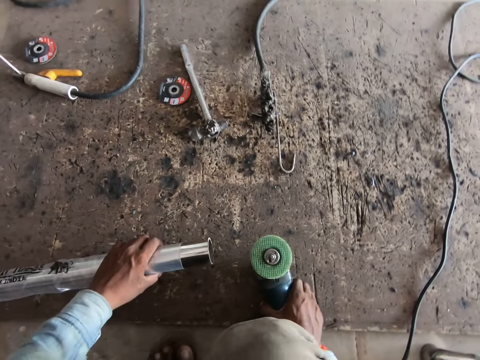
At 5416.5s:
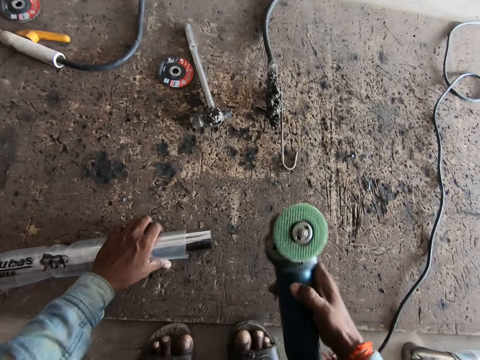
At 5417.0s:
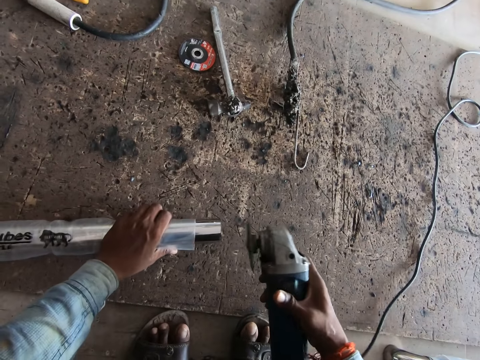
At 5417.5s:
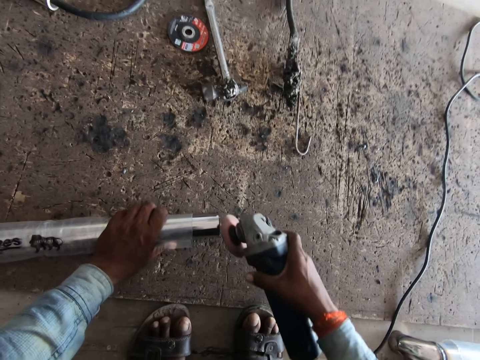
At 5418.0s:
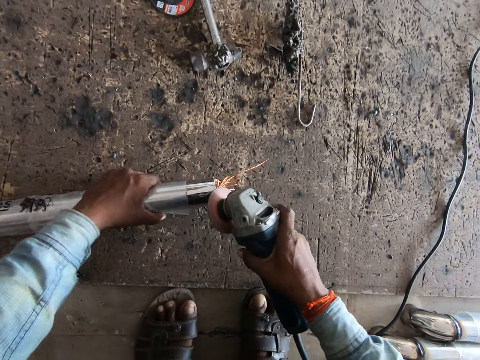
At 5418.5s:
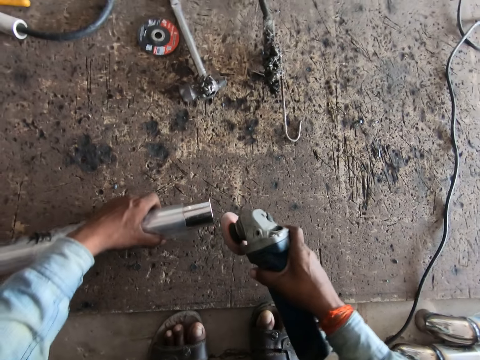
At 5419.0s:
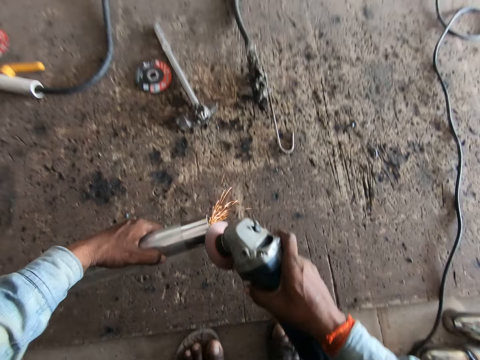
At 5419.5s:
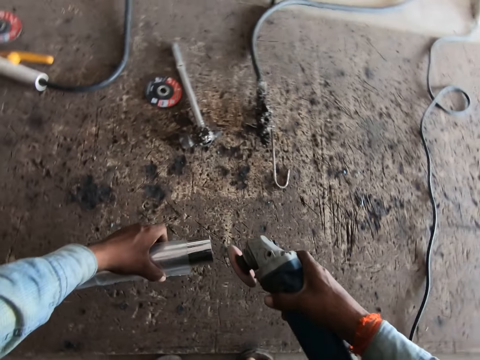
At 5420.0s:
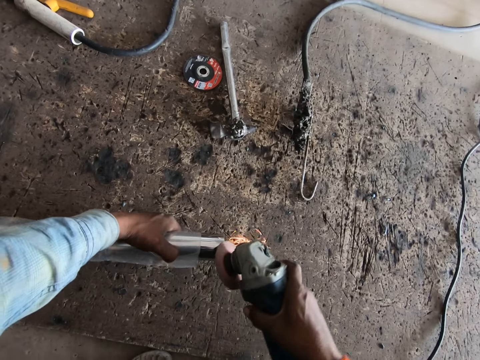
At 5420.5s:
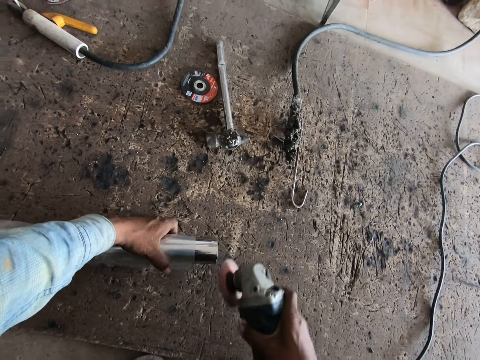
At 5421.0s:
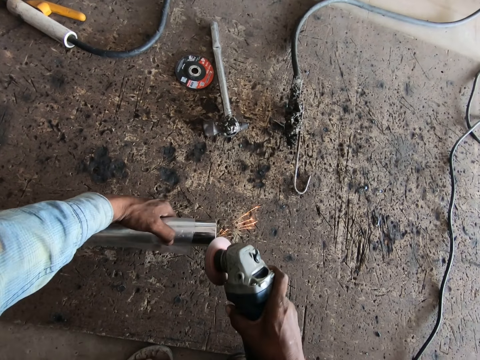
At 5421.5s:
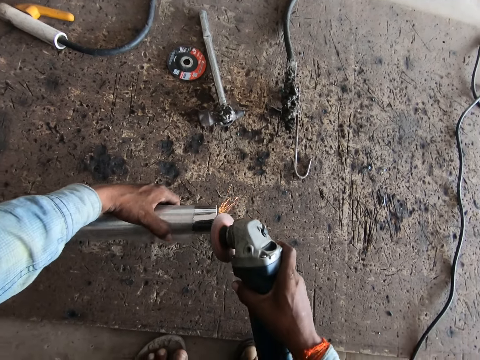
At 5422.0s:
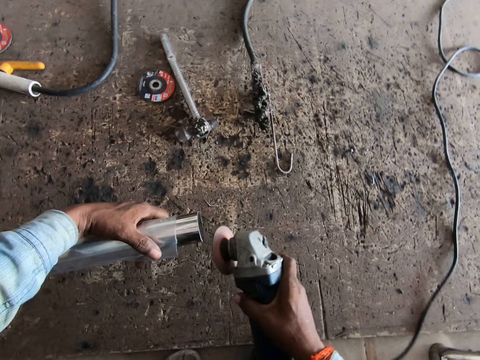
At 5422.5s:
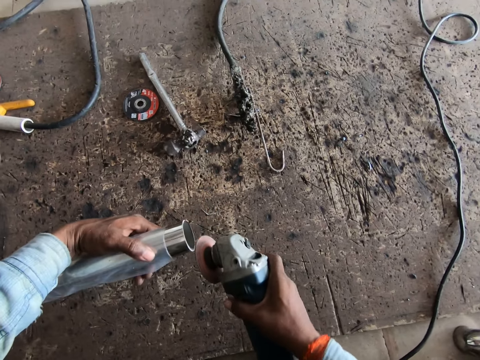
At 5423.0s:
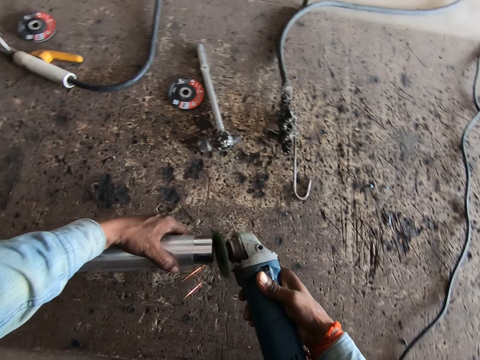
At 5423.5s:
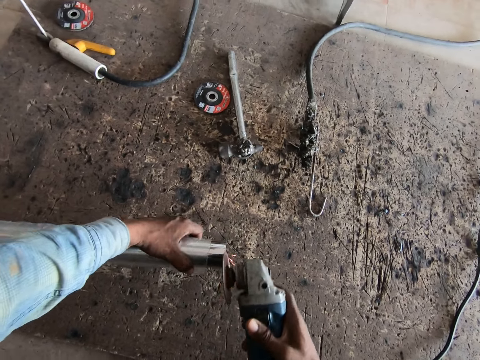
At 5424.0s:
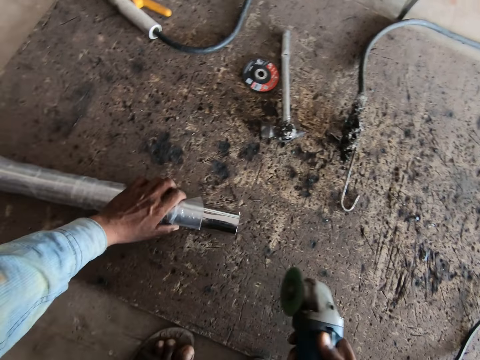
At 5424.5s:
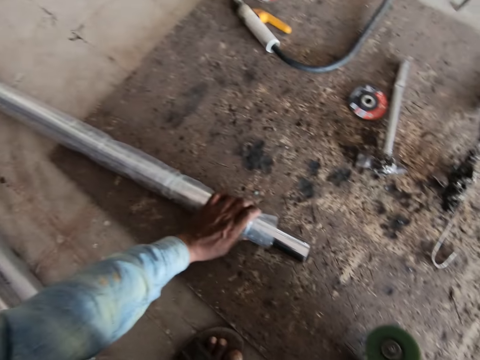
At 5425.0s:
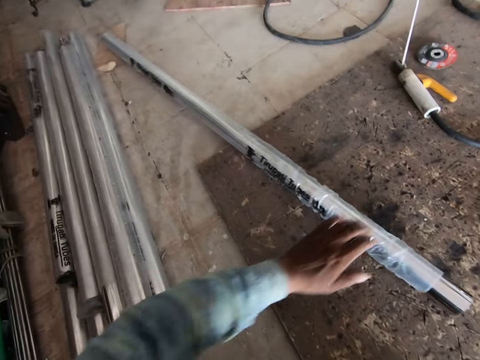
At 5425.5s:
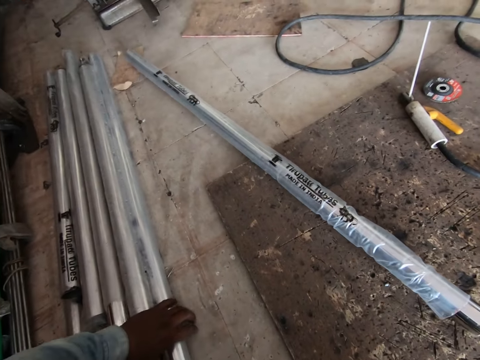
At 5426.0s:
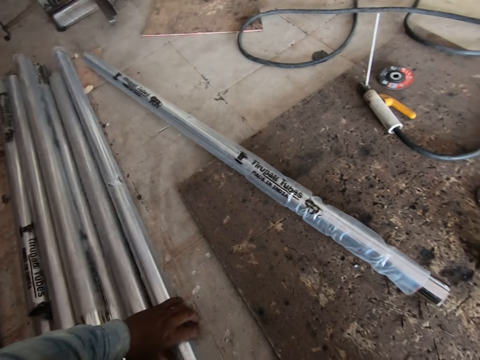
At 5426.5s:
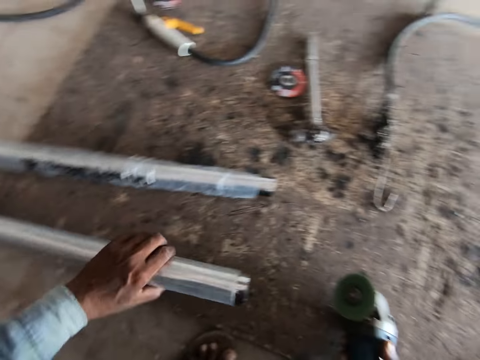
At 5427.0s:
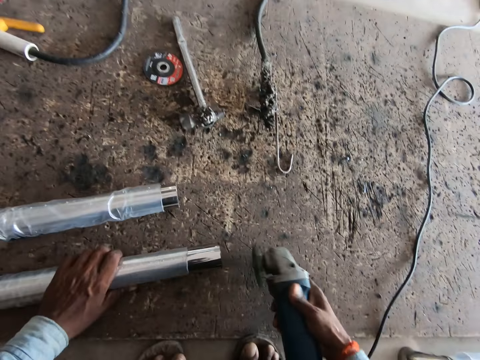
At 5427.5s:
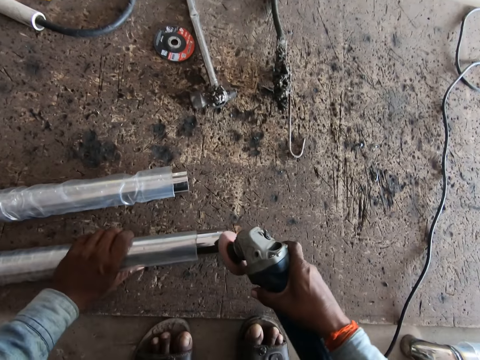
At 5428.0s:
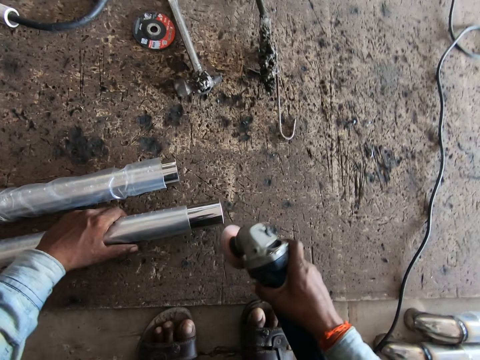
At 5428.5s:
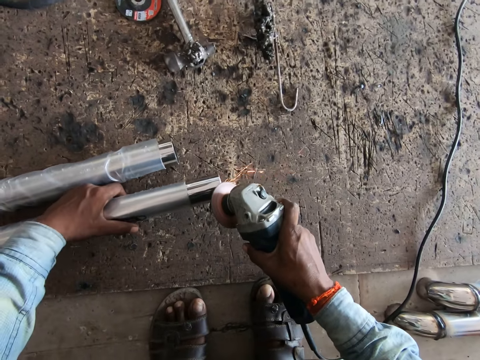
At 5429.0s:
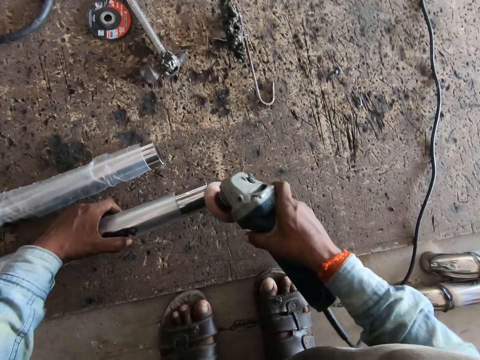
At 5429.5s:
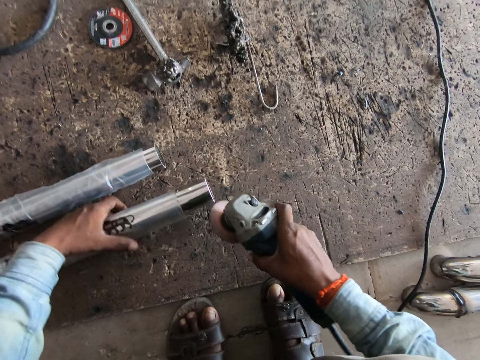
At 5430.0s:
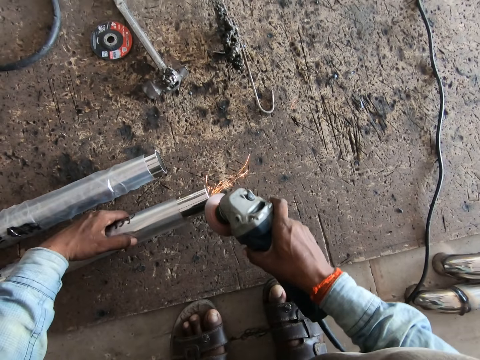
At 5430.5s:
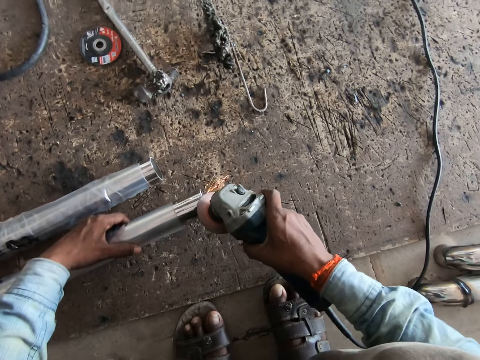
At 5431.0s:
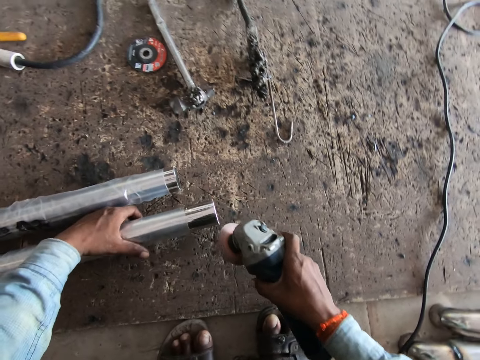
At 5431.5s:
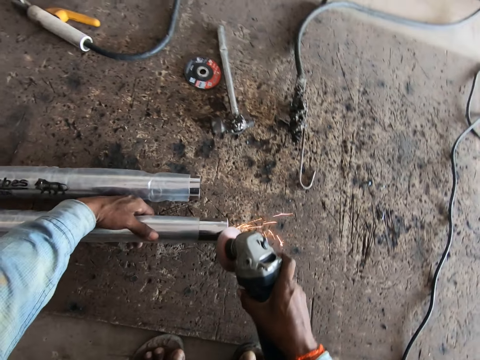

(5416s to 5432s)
The camera wearer picks up a metal pipe. He picks up the grinding machine from the floor with his right hand. He sands the railing with the grinding machine in his right hand. He moves the railing on the floor with his left hand. He places the metal pipe down. He picks up a metal pipe. He moves the railings on the floor with his left hand. He moves the railing on the floor with his left hand. He sands the railing with the grinding machine in his right hand.

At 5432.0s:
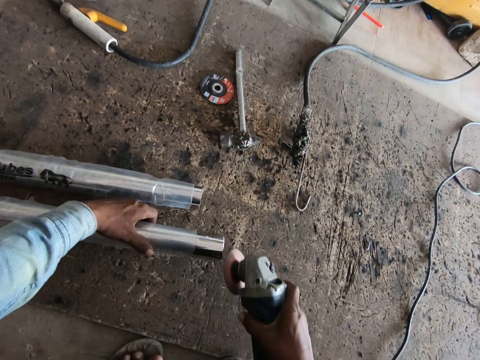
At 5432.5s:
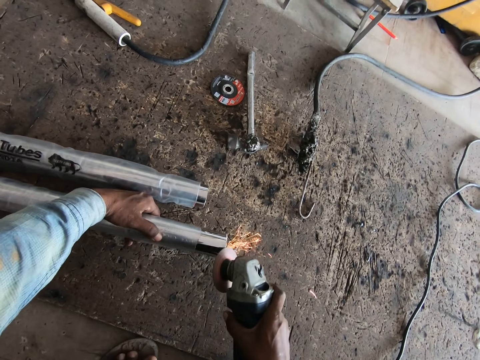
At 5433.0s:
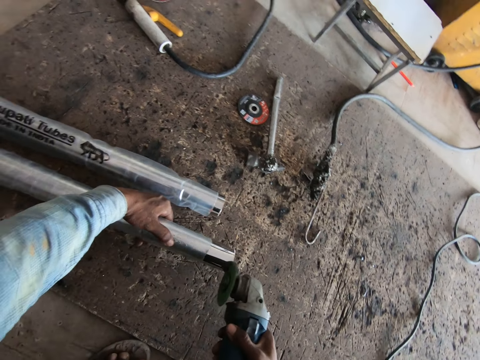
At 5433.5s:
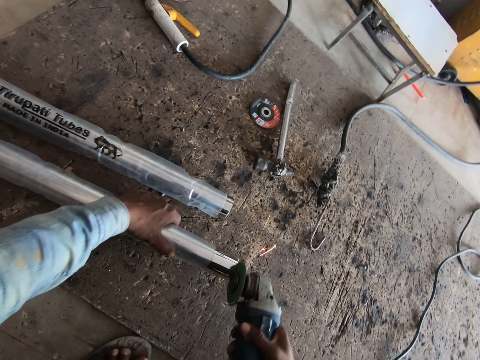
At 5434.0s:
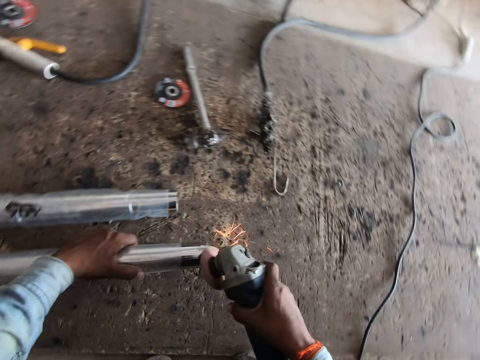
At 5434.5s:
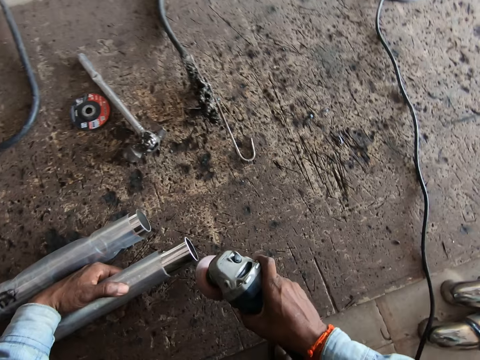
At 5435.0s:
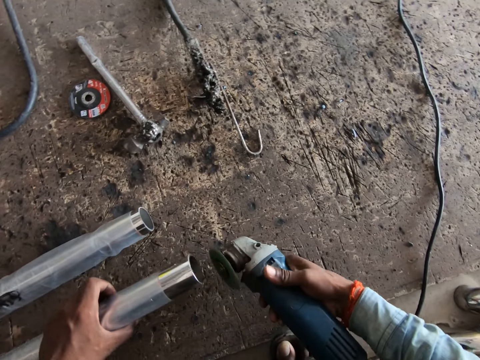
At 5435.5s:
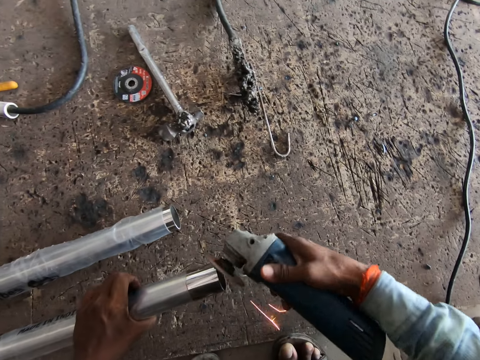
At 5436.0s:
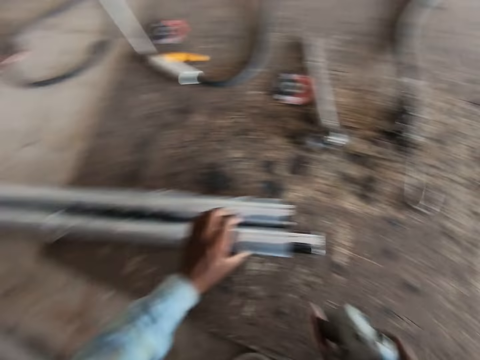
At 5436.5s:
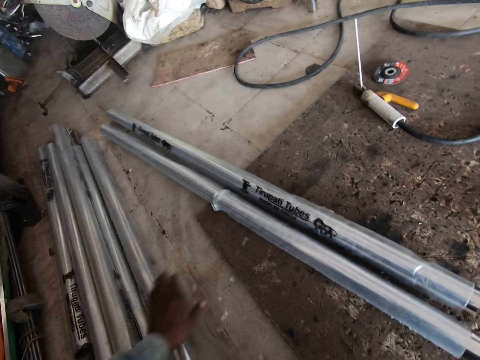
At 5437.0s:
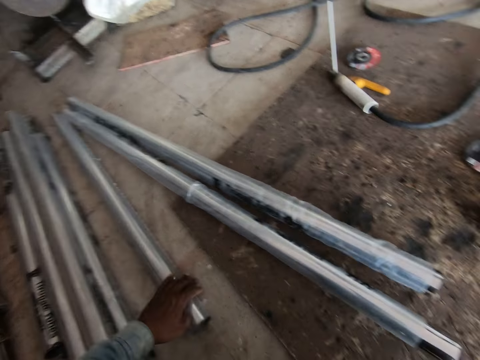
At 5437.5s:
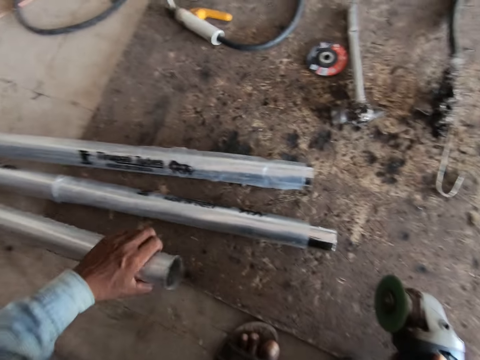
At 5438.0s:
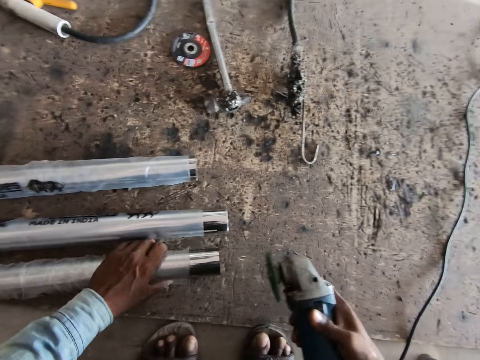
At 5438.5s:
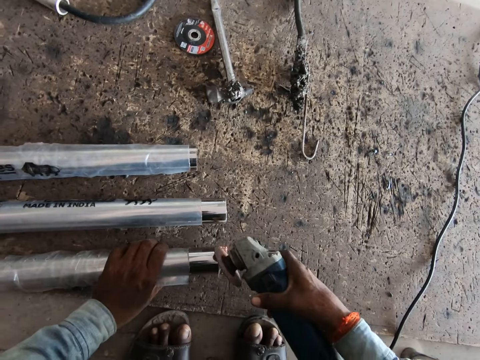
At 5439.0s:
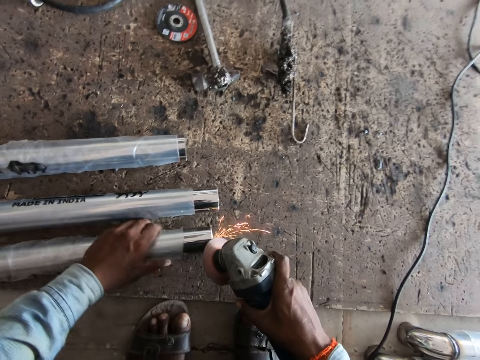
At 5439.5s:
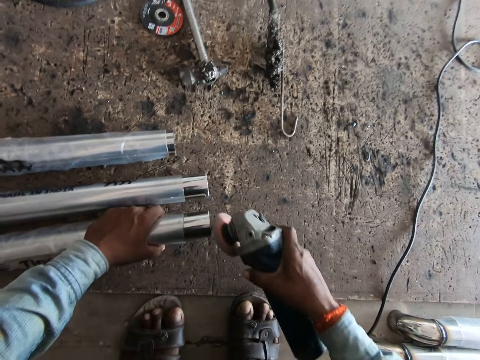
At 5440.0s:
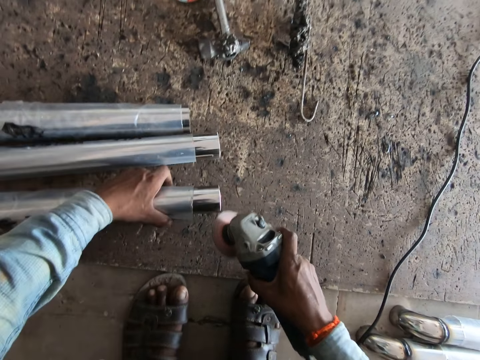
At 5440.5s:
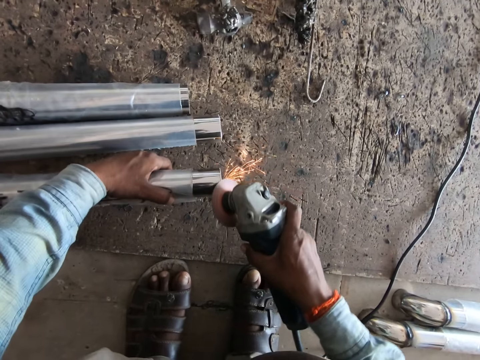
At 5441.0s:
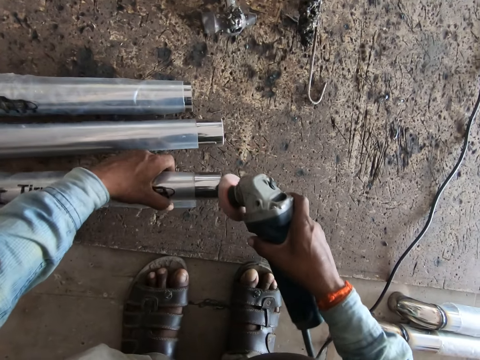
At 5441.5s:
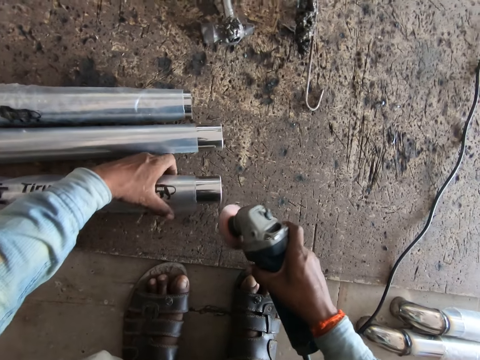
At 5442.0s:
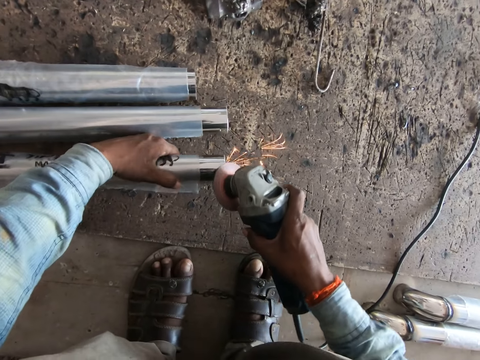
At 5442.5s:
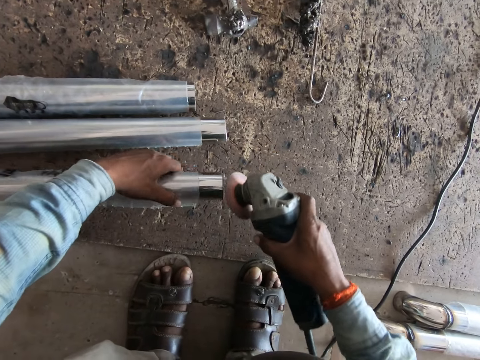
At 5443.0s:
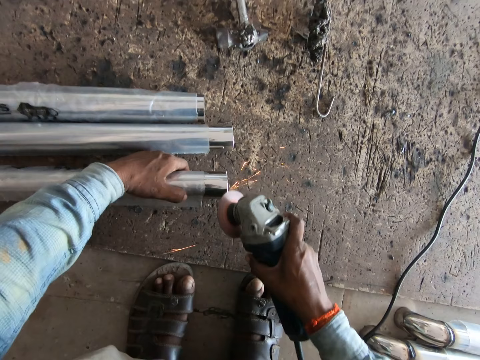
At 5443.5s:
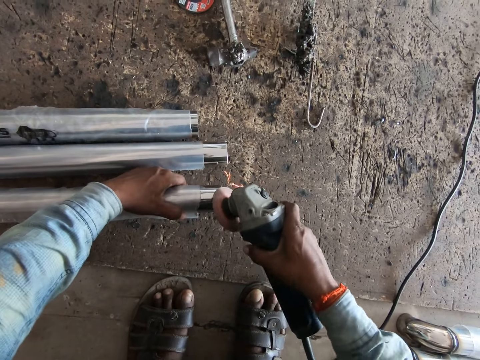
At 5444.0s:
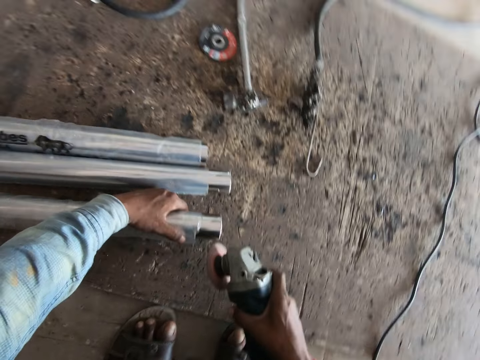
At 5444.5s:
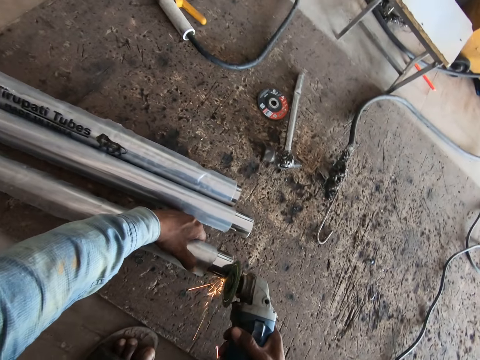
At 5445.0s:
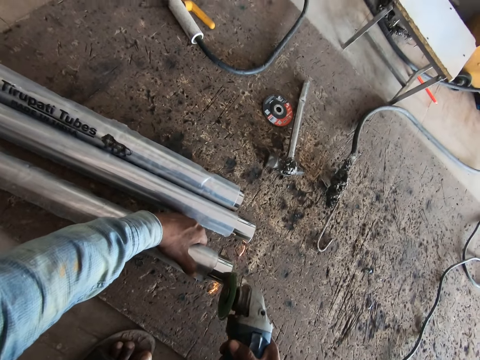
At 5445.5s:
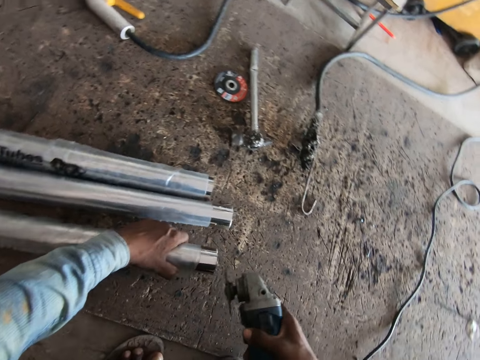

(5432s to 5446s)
The camera wearer drops the railing on the floor with his left hand. He moves a railing on the floor with his left hand. He picks up the railing from the floor with his left hand. He sands the railing with the grinding machine in his right hand.
